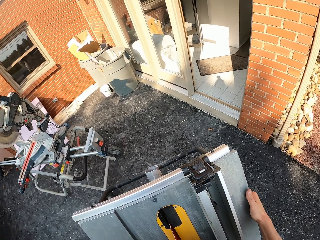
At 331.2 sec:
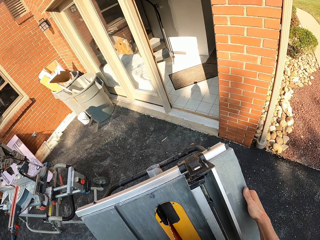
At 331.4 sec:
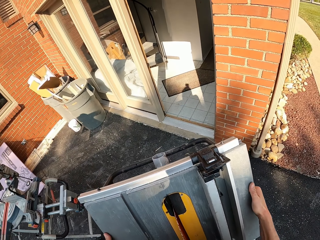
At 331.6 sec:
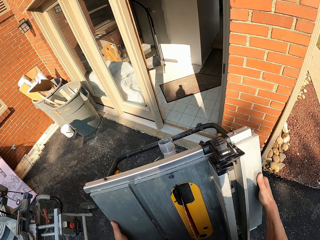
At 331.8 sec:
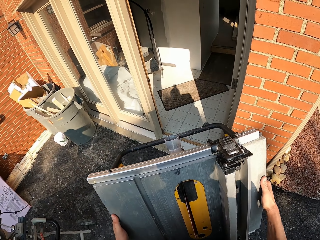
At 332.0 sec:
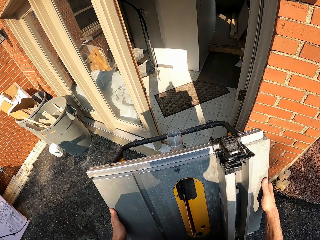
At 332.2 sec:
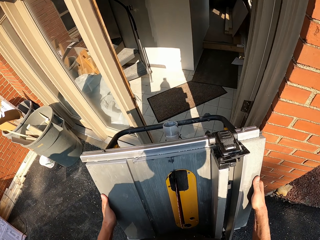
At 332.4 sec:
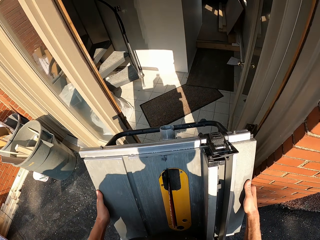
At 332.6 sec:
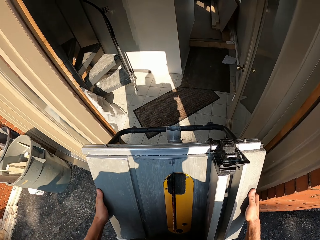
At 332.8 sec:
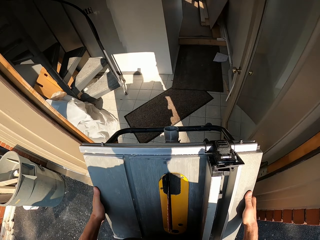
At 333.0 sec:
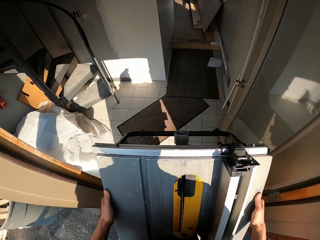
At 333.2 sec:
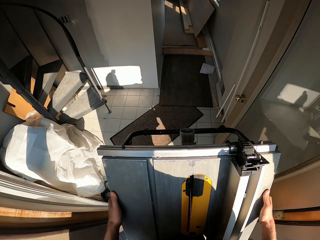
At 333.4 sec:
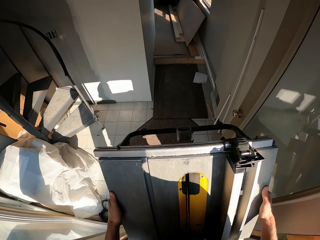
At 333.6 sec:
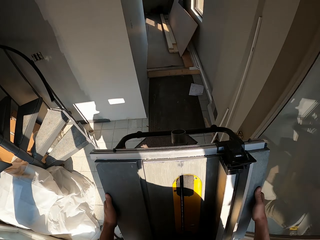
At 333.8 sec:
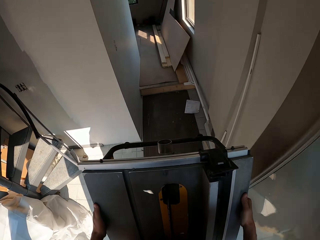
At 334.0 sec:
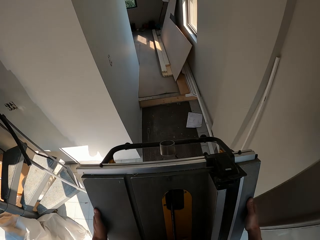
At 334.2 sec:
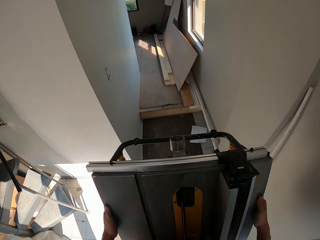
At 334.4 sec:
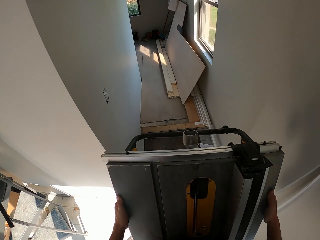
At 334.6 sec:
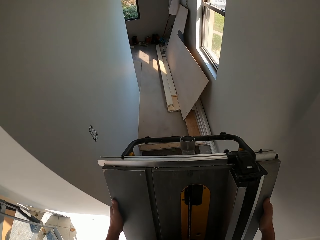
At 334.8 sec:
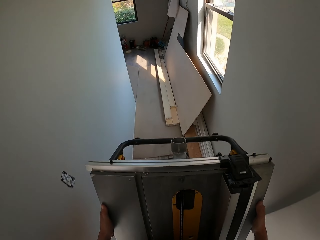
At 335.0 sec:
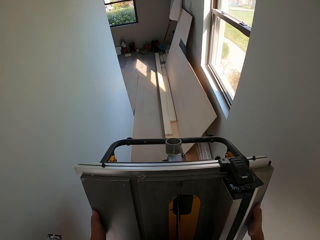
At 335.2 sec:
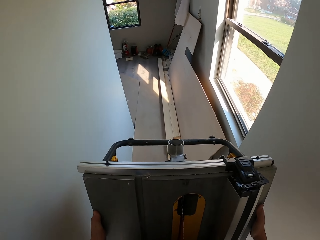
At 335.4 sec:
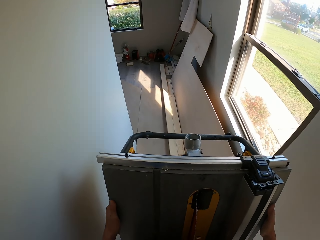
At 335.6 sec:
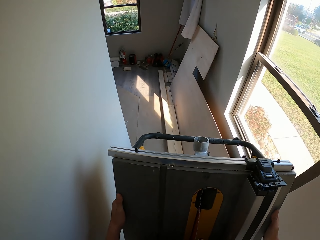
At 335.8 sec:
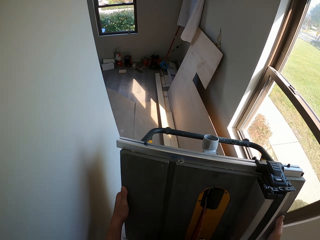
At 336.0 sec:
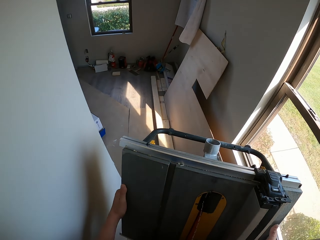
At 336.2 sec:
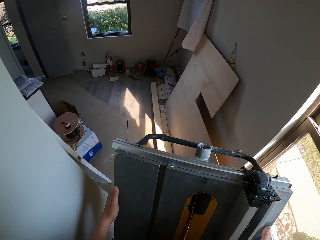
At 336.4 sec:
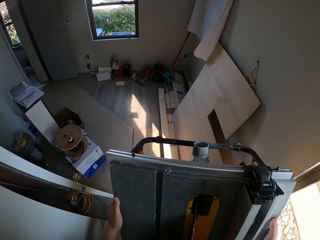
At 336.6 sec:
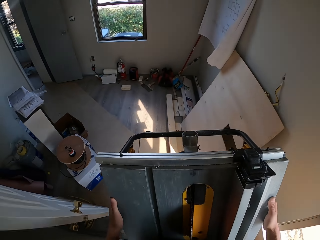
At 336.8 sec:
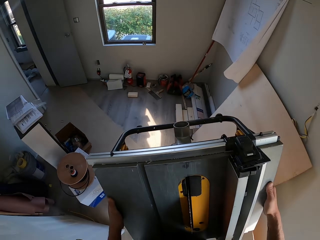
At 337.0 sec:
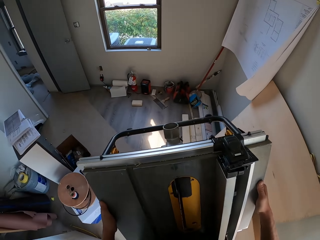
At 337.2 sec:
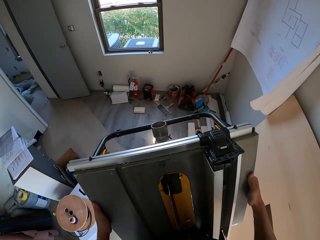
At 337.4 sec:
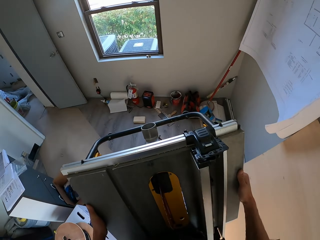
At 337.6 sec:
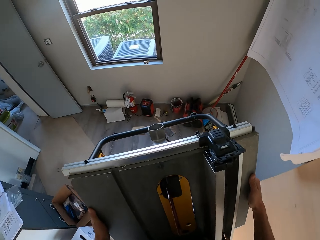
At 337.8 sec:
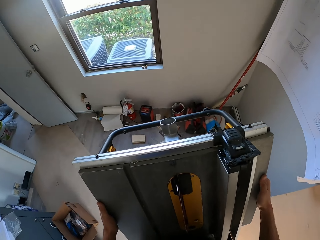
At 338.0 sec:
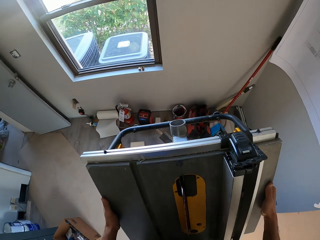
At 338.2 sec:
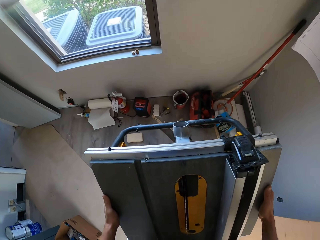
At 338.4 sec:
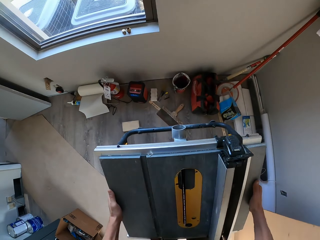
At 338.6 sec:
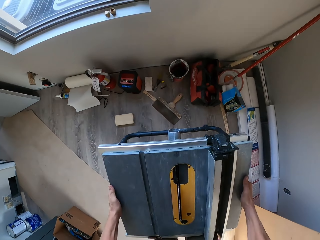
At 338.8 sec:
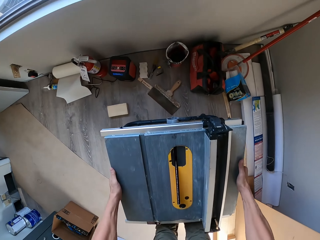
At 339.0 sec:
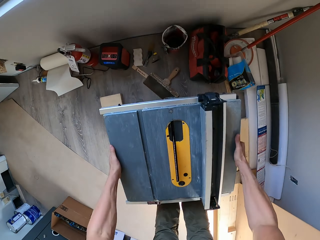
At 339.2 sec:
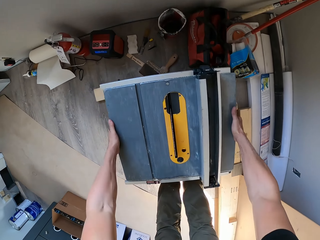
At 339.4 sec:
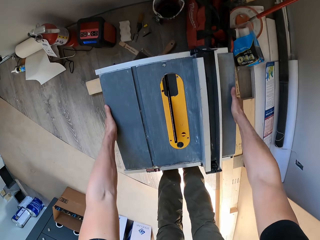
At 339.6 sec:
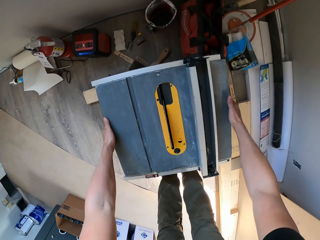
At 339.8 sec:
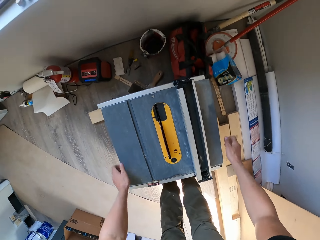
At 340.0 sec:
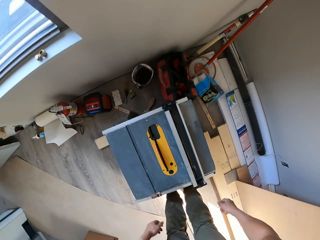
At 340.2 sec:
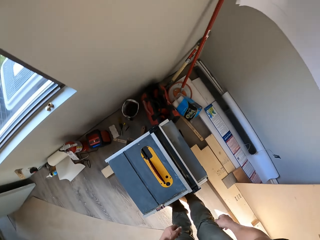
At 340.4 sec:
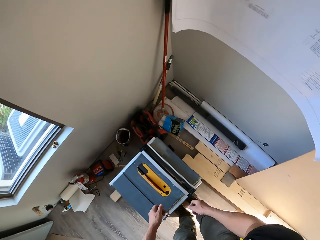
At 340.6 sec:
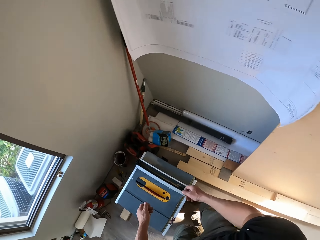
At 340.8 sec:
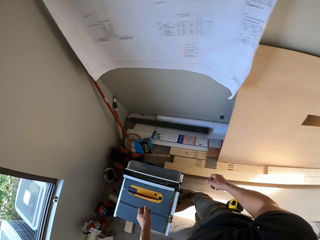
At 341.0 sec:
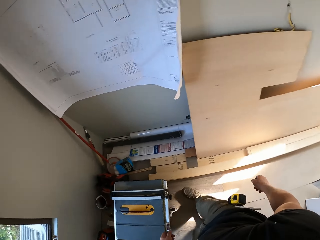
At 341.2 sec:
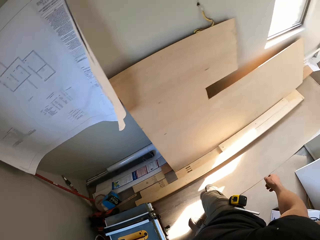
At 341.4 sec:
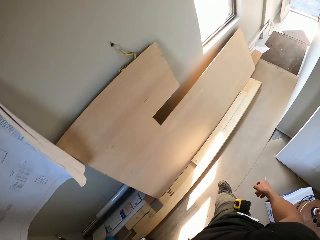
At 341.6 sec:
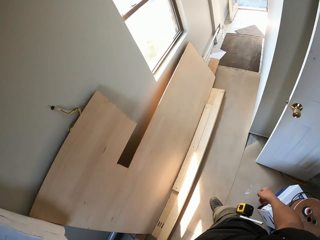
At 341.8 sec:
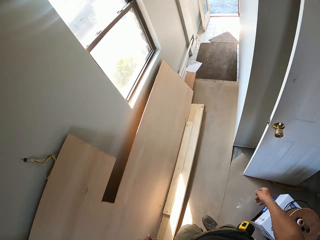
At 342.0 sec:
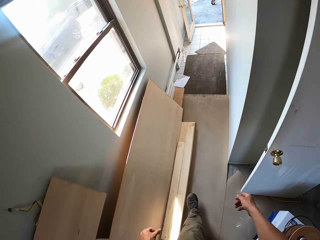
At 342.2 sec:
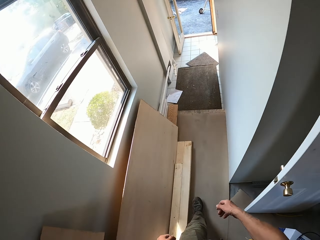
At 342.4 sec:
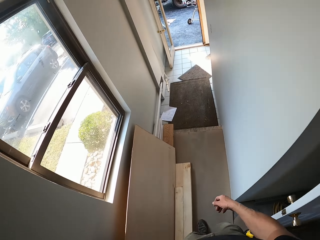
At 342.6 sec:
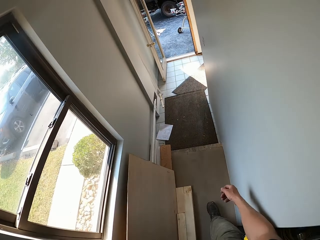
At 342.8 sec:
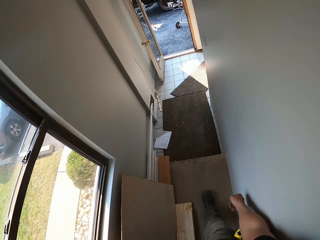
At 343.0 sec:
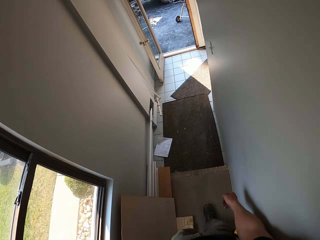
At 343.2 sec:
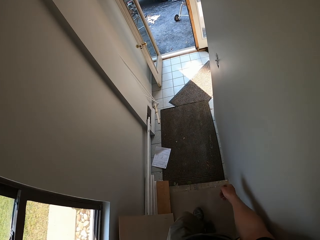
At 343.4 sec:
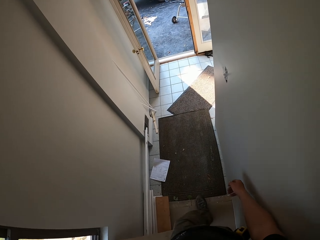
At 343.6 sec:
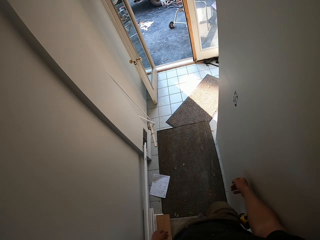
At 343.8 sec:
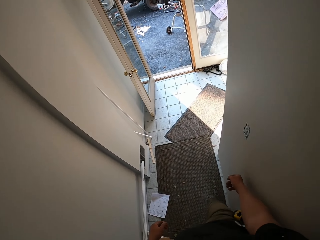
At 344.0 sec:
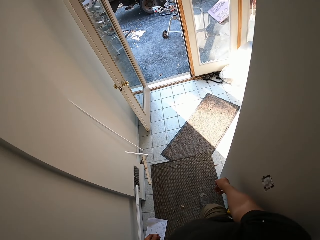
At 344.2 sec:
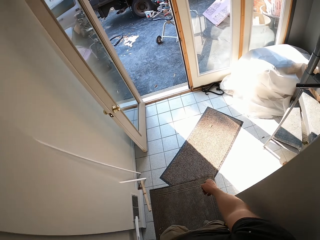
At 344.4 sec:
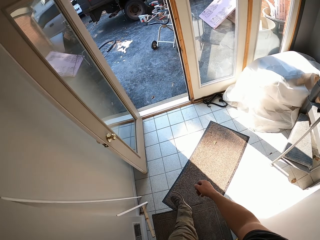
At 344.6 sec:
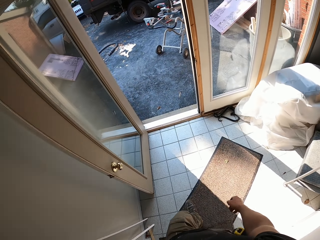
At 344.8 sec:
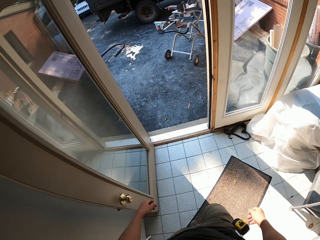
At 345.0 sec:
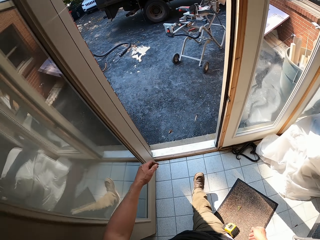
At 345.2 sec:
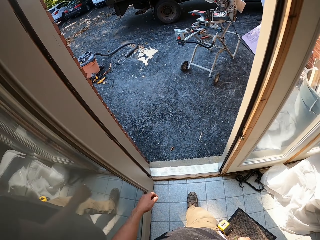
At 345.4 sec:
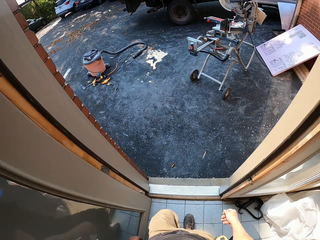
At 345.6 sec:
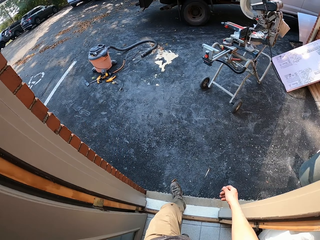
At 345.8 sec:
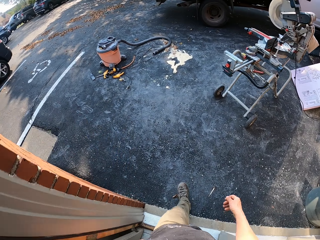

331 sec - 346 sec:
The camera wearer walks with the machine. They enter the room. They place the generator on the floor. They walk back.

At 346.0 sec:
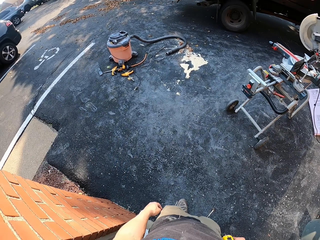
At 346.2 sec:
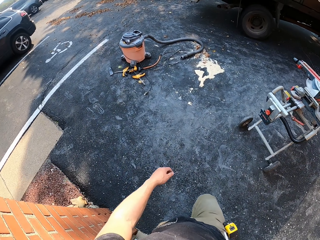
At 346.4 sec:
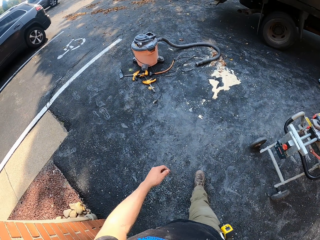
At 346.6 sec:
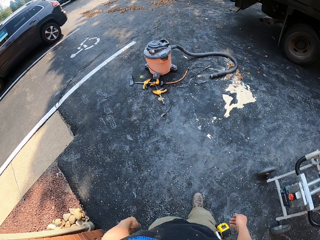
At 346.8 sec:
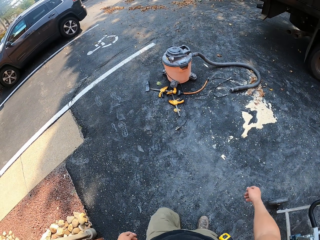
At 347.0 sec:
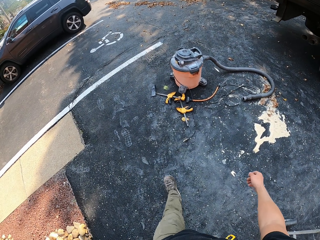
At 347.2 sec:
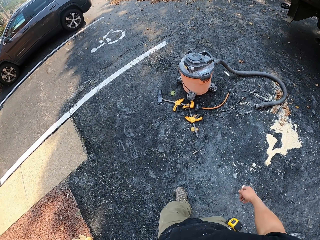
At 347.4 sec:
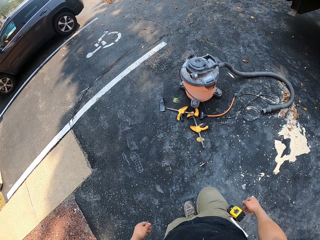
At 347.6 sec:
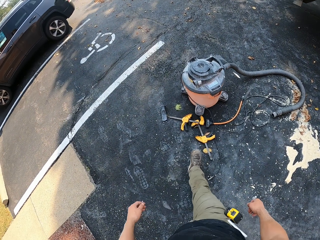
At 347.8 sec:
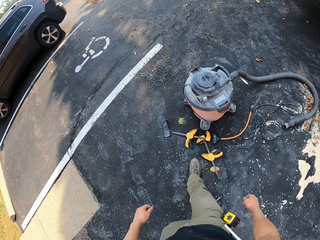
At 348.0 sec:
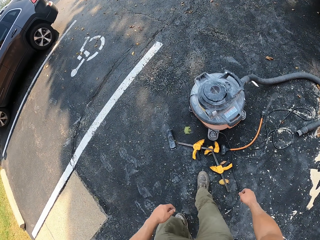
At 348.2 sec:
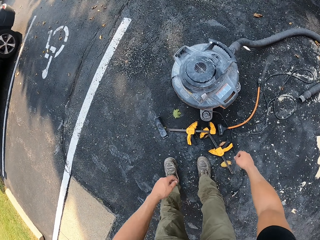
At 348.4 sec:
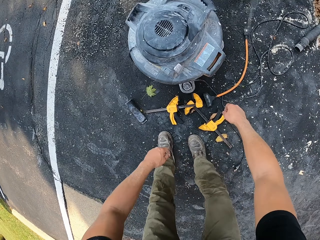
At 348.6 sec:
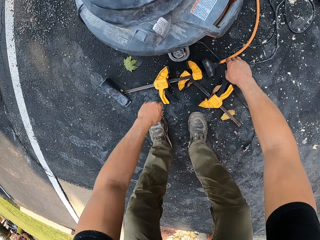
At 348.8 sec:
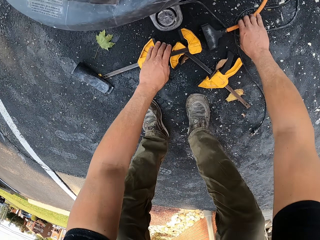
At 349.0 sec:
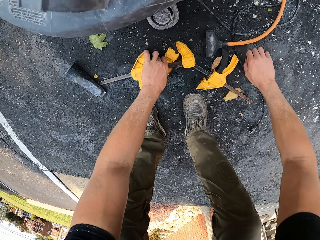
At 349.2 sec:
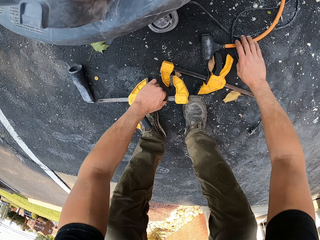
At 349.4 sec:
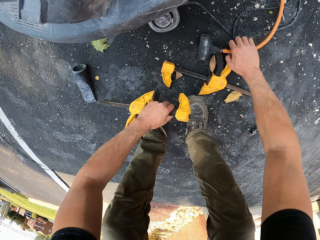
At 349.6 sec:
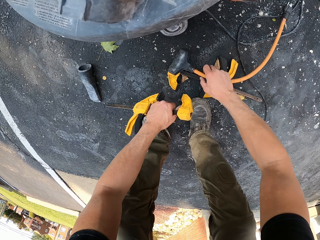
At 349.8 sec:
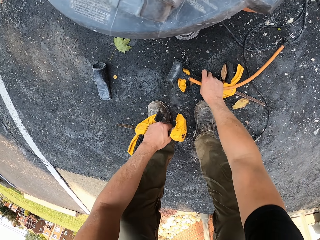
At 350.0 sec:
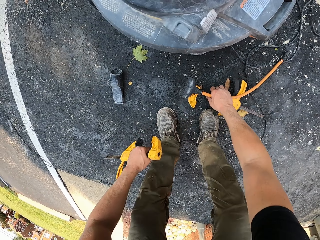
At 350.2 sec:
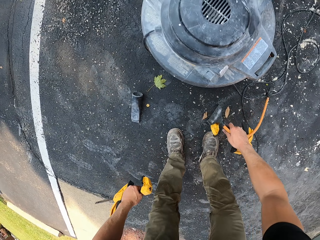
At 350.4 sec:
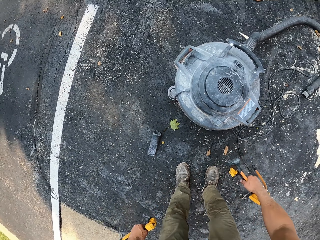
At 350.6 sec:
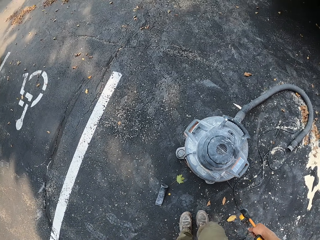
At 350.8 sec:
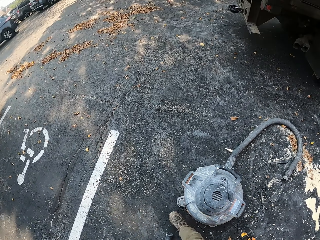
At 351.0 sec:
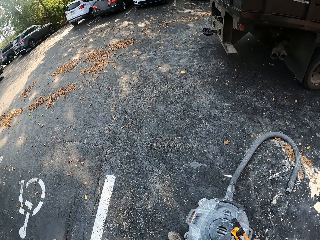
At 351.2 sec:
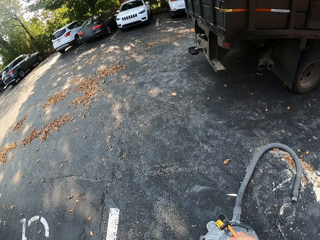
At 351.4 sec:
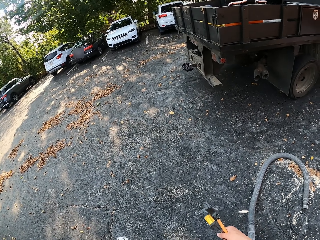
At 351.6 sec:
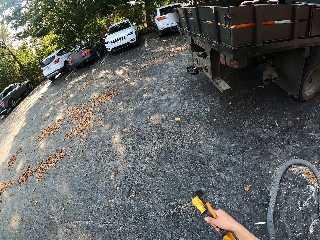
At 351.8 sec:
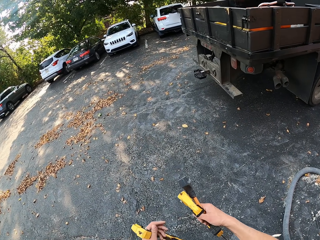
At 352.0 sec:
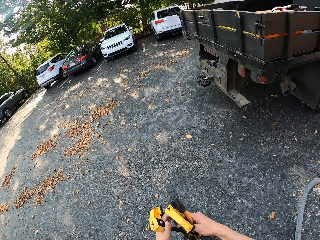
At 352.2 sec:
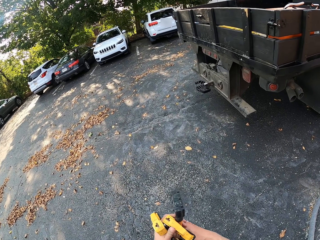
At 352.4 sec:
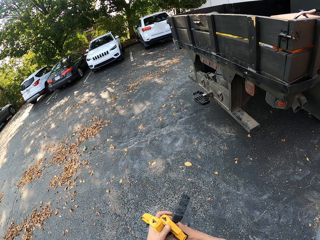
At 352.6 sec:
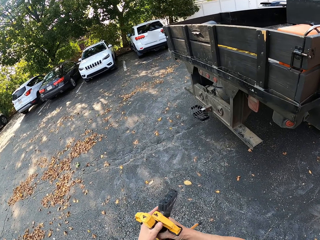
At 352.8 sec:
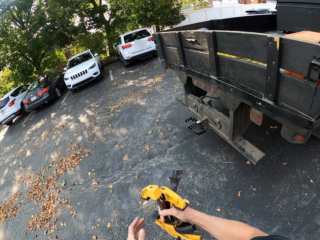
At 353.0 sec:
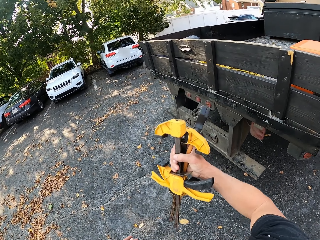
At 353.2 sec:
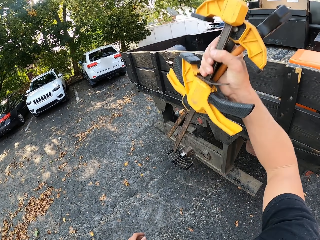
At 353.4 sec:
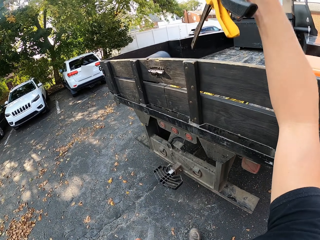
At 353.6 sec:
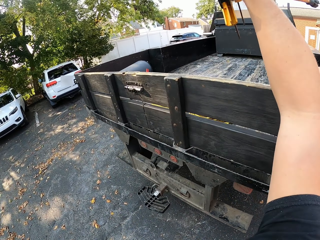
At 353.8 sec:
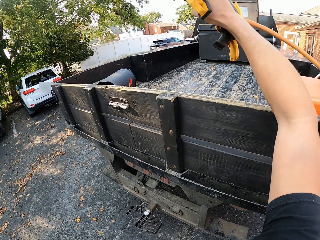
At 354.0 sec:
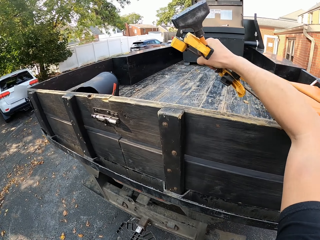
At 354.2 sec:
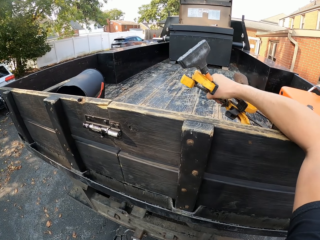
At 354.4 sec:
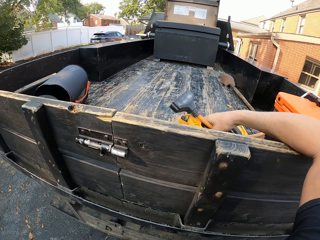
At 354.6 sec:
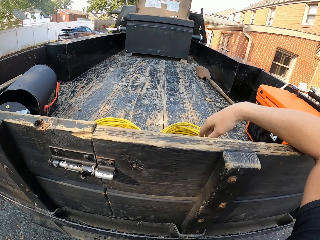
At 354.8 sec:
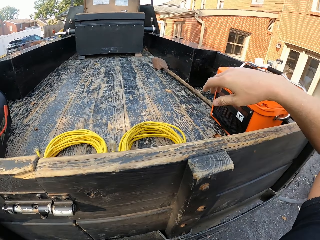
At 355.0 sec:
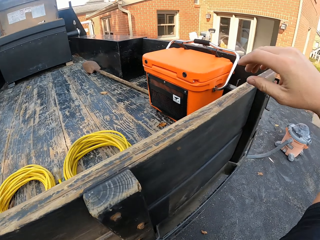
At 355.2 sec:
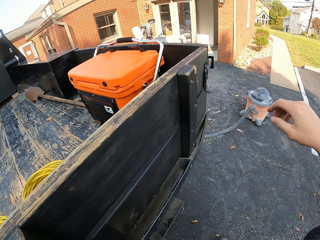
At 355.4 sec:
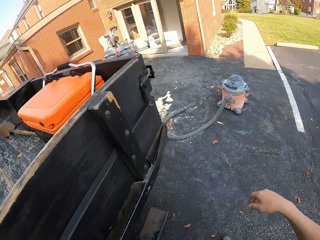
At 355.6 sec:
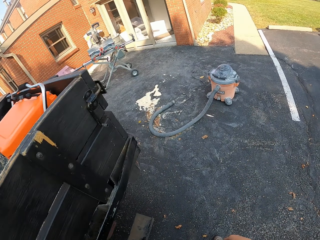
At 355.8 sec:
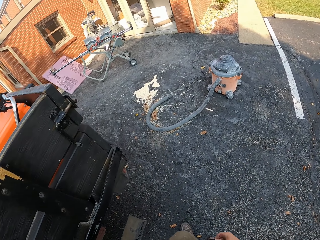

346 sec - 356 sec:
The camera wearer picks up the metals from the floor. They walk. They put the metals on the vehicle.
